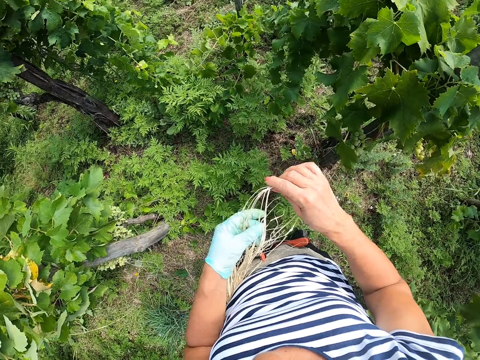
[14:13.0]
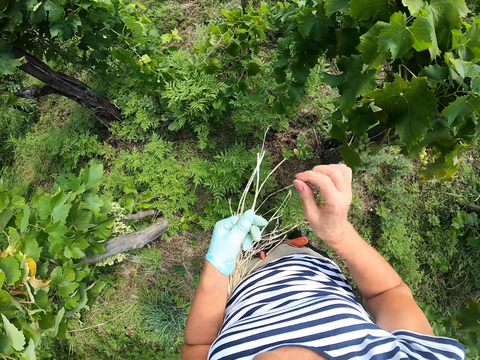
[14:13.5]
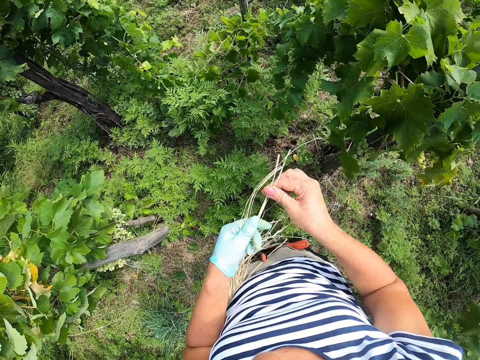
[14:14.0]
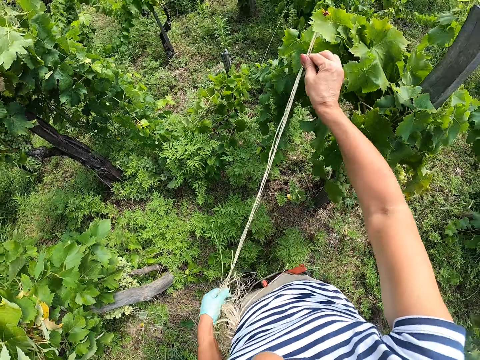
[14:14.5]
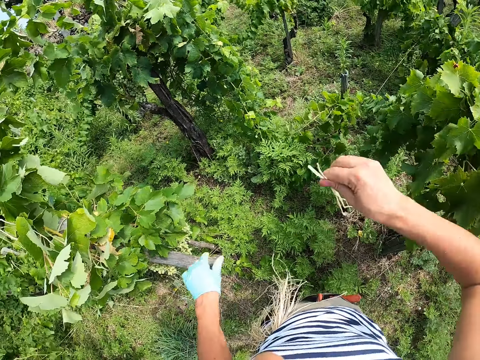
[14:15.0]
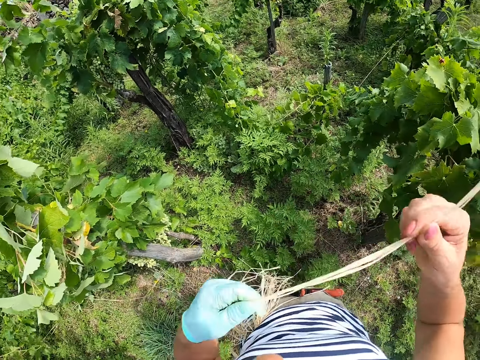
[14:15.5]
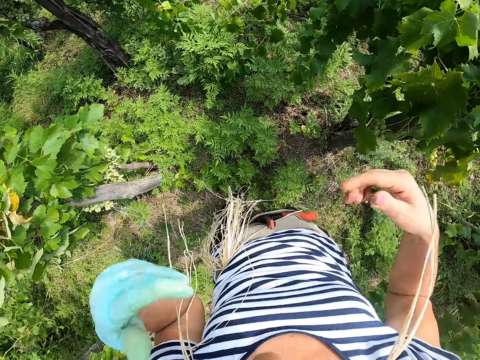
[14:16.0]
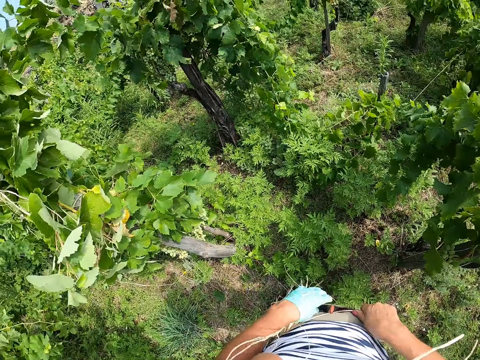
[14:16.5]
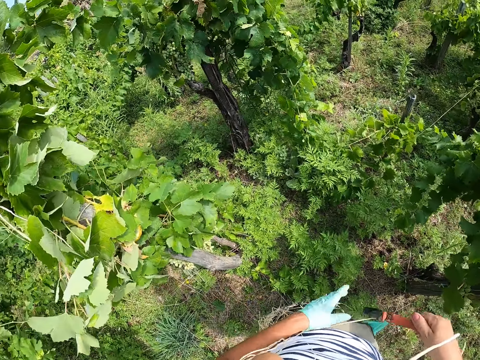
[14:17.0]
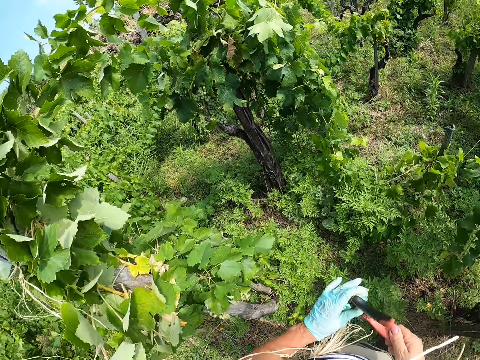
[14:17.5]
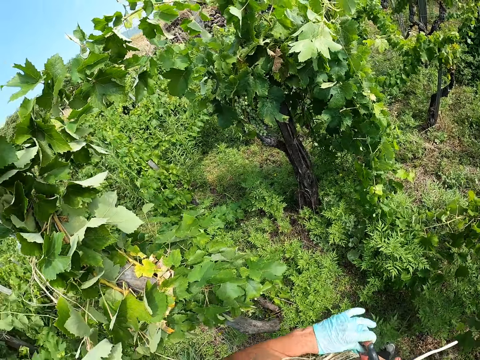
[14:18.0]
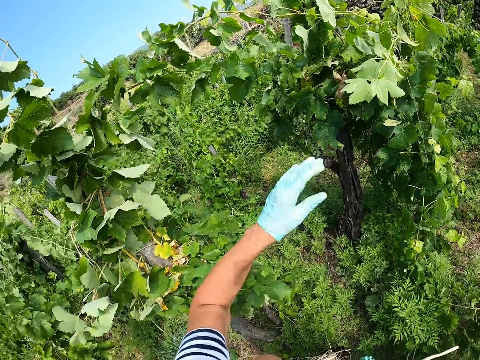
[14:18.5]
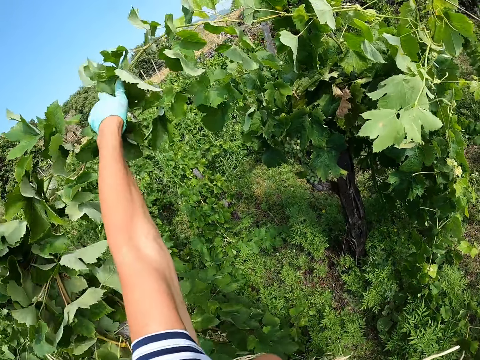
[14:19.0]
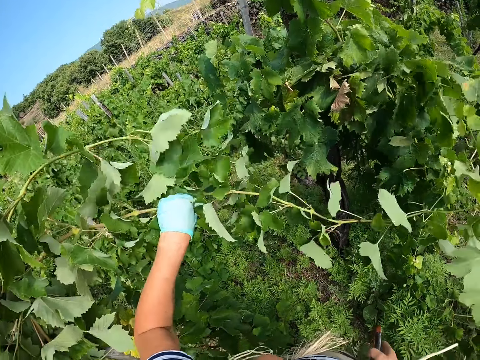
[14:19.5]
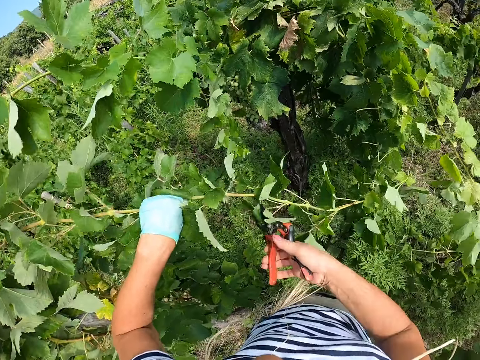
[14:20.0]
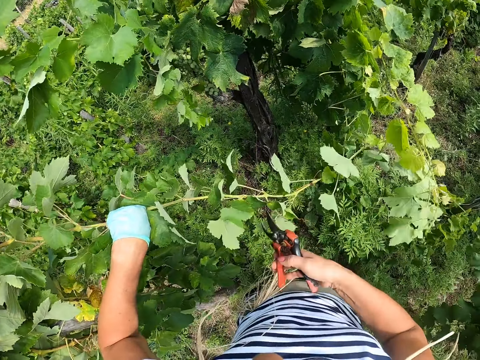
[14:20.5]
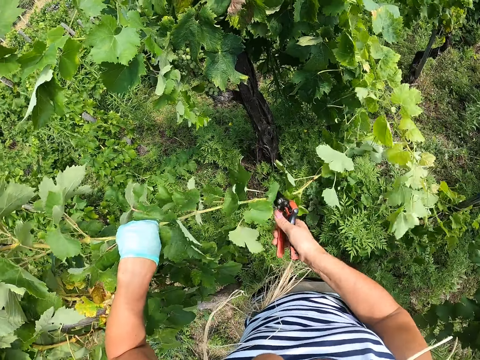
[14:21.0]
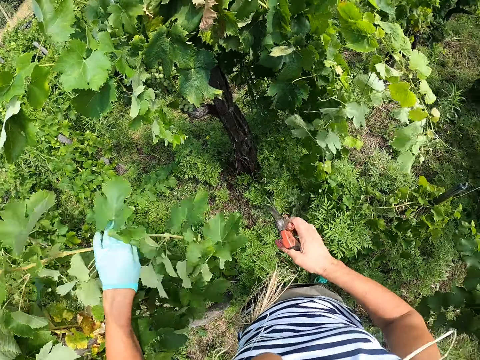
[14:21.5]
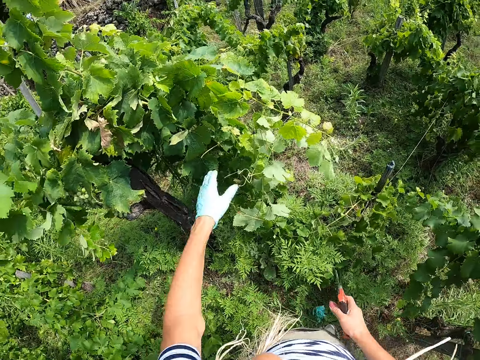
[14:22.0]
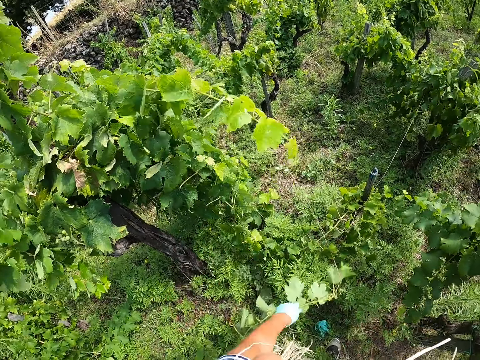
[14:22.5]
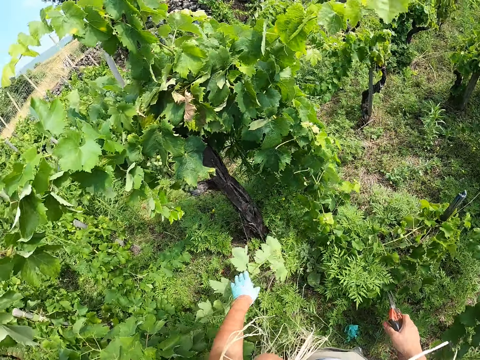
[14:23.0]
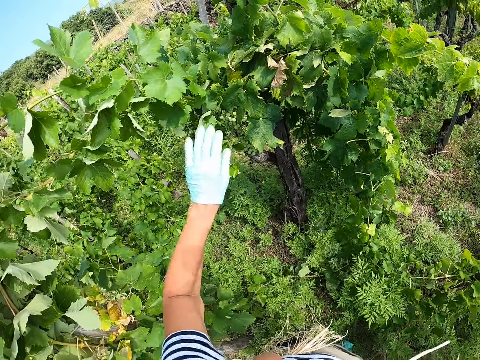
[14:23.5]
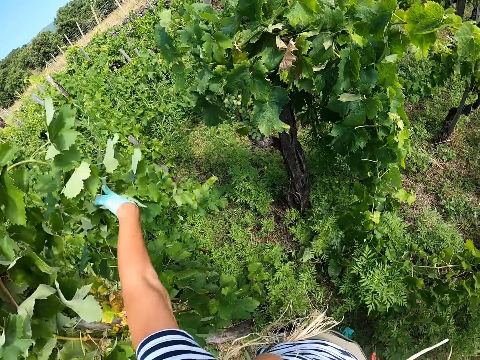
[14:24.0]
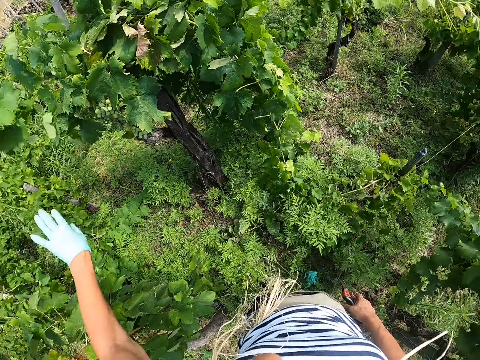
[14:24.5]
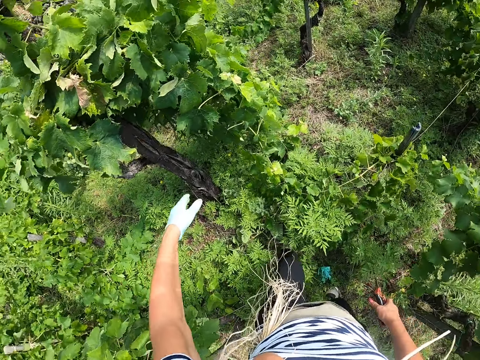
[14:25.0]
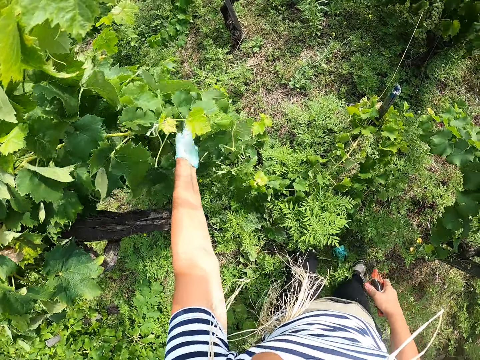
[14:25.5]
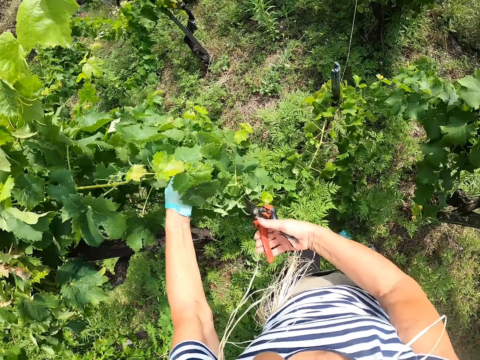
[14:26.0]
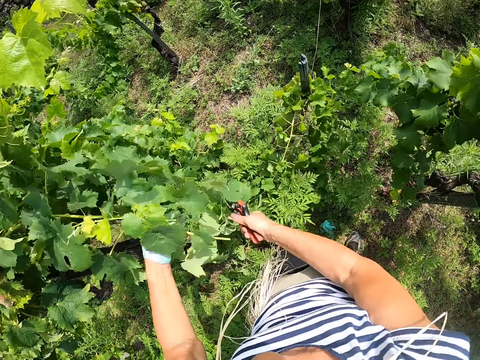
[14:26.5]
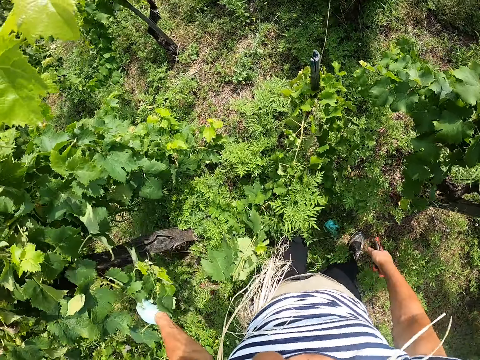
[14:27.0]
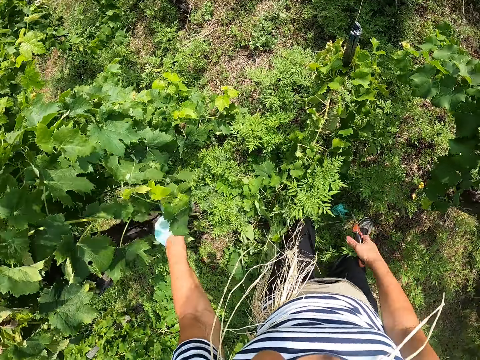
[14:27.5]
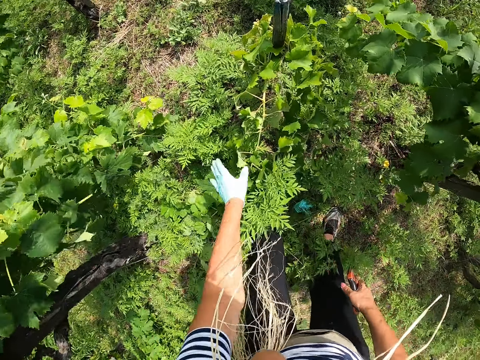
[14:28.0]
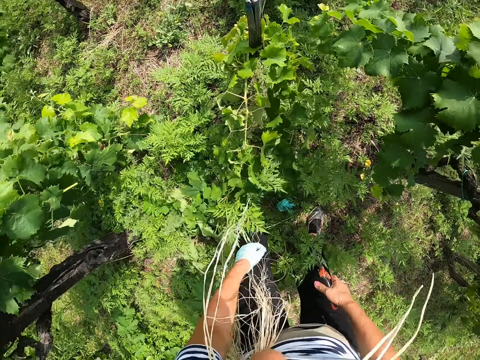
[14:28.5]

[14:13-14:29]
The camera wearer pulls out some rope from the others. He puts the rope in his mouth. He touches a leafcutter. He removes the pruning shears. He touches the leafcutter with his other hand. He touches the vegetable leaf. He holds the grapevine. He prunes the grapevine using the pruning shears. He picks up the branch and throws the branch away. He touches the vegetable leaf. He touches and cuts the vegetable using the pruning shears.

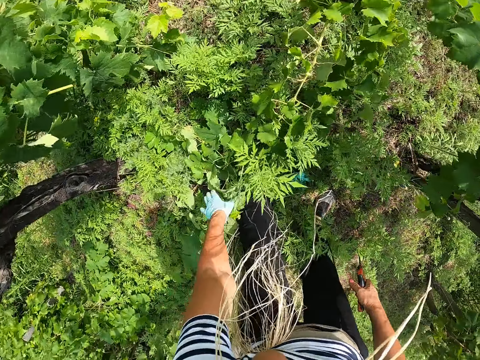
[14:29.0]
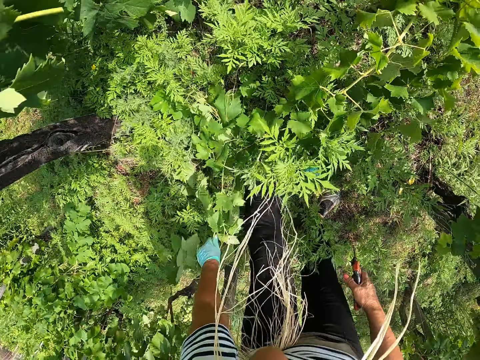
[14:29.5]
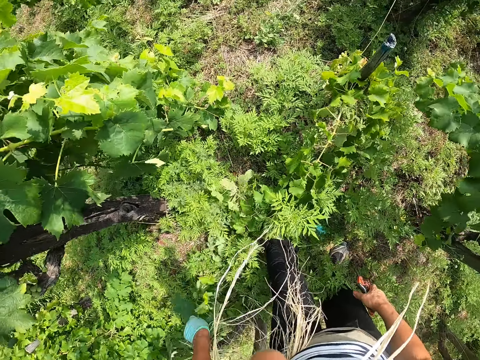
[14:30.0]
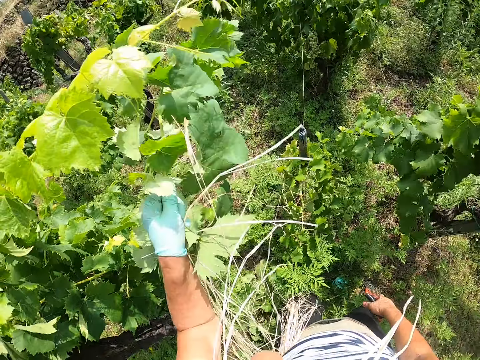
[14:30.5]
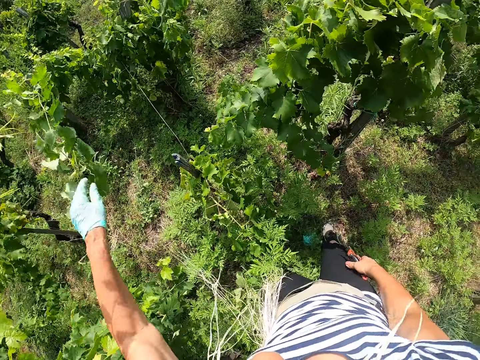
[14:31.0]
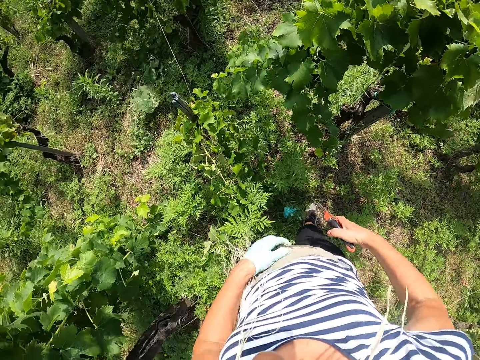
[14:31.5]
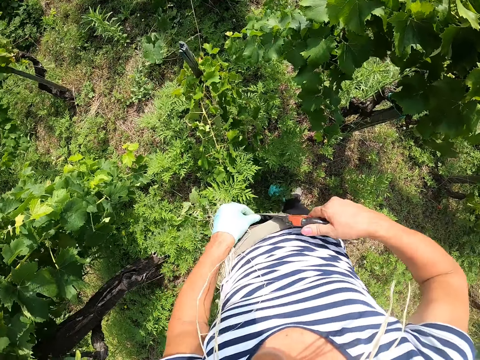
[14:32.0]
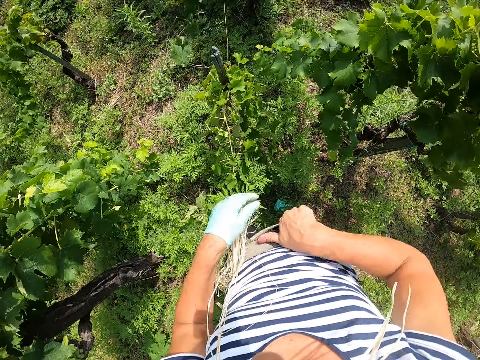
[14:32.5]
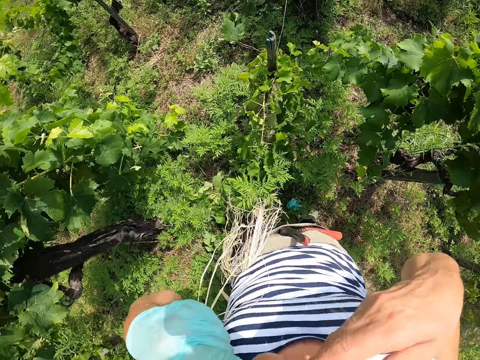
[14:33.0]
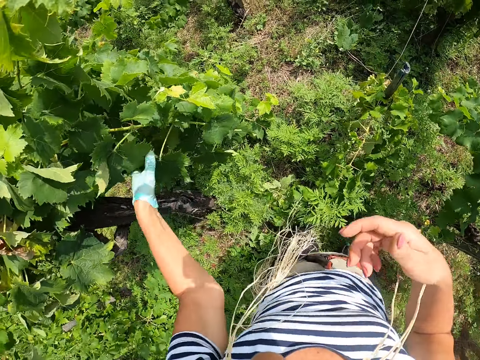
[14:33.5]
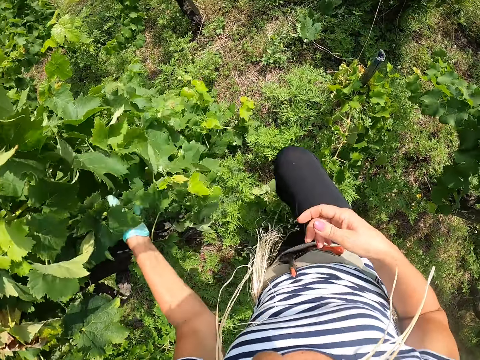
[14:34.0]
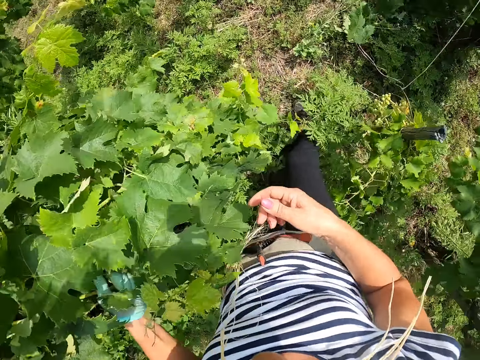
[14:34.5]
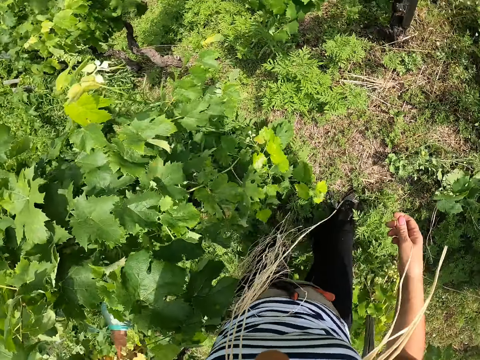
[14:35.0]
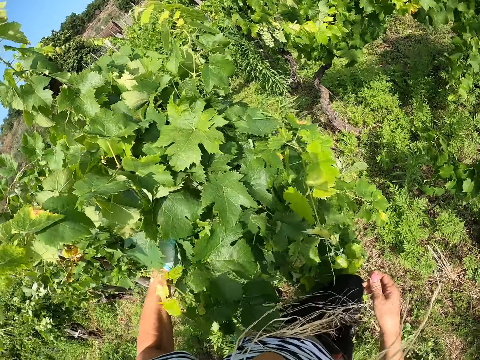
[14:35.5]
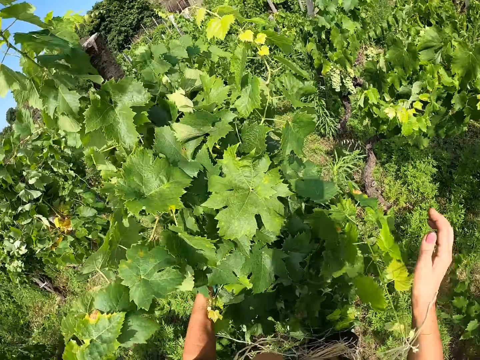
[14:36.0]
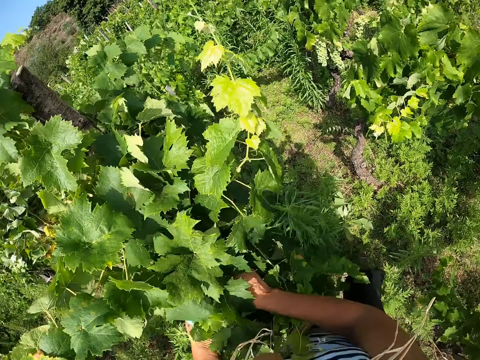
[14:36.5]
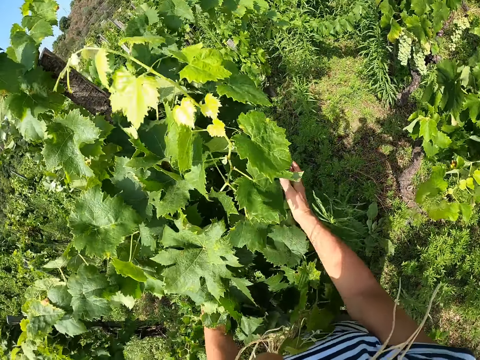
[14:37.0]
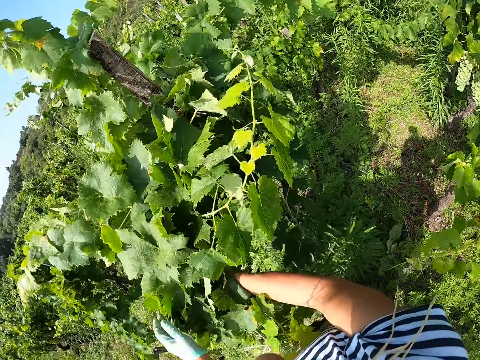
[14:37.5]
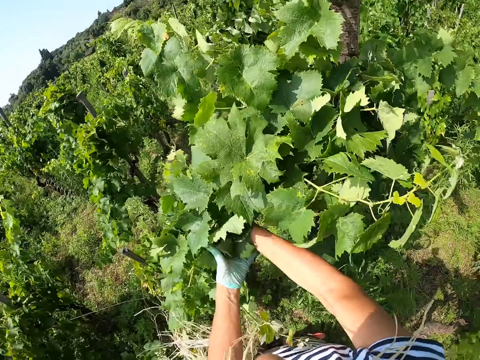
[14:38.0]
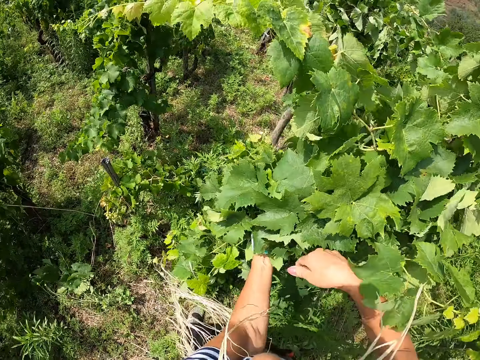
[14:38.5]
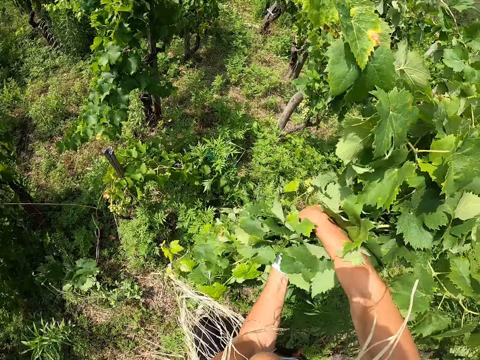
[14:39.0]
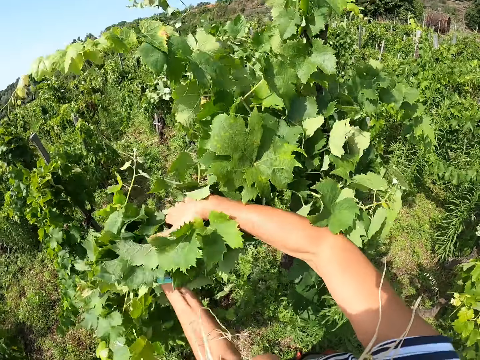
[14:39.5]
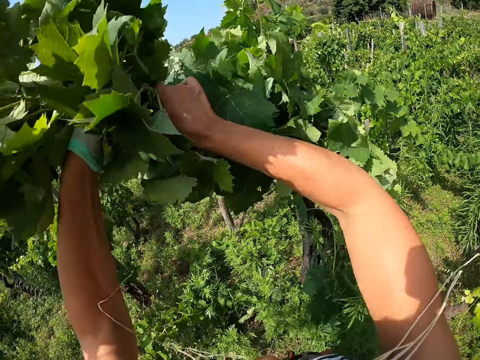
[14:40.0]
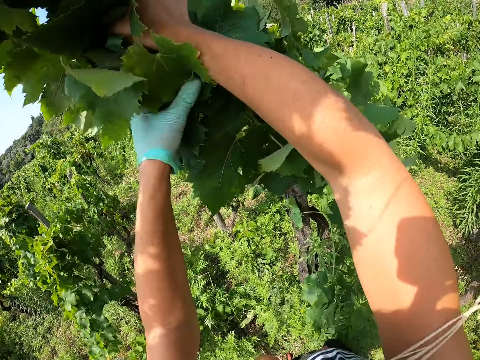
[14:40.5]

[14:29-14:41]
The camera wearer picks up a branch and throws the branch away. He puts the leafcutter back into his pocket. He touches the vegetable leaf. He holds the grapevine together.
